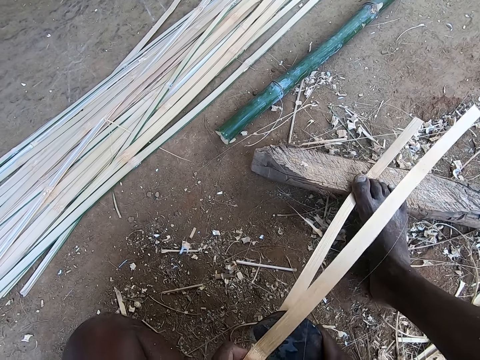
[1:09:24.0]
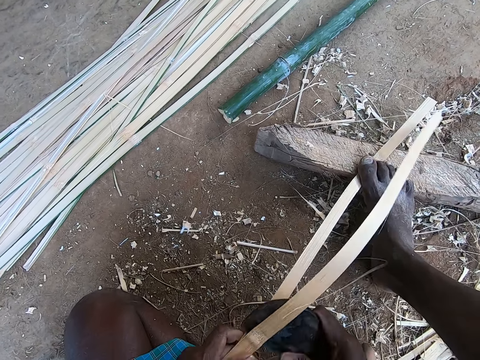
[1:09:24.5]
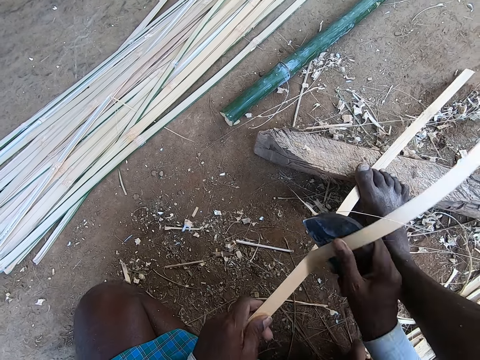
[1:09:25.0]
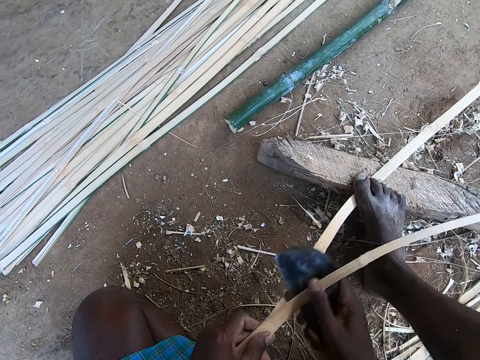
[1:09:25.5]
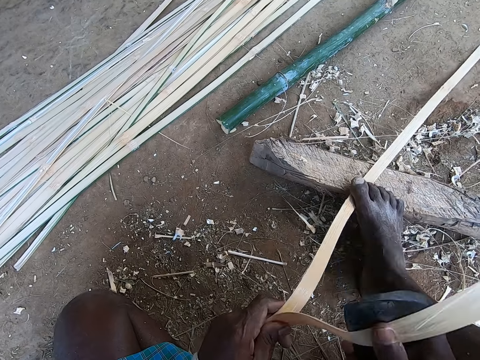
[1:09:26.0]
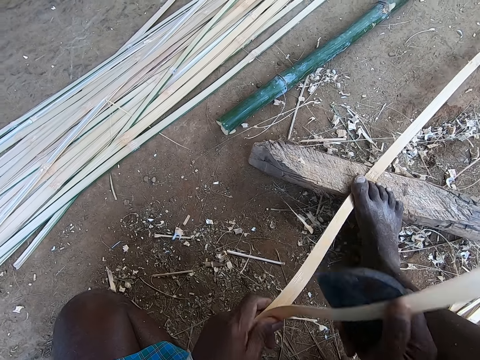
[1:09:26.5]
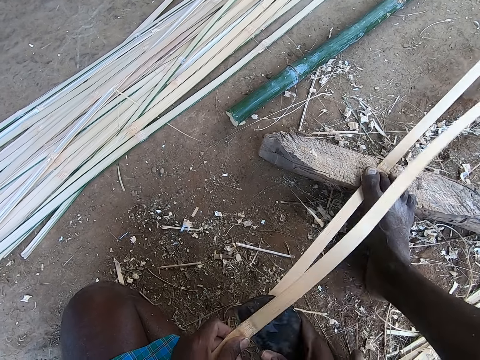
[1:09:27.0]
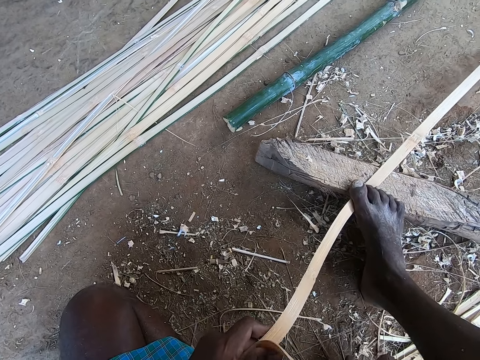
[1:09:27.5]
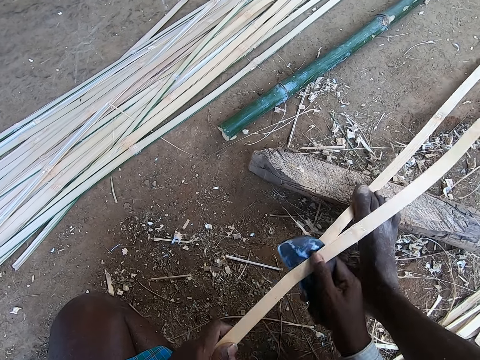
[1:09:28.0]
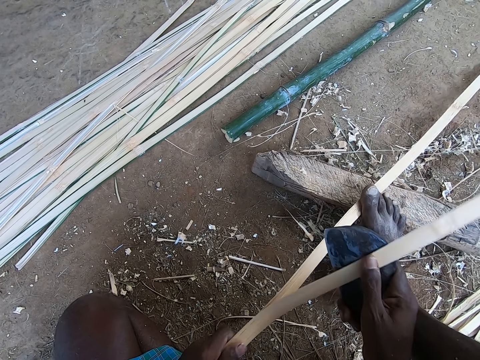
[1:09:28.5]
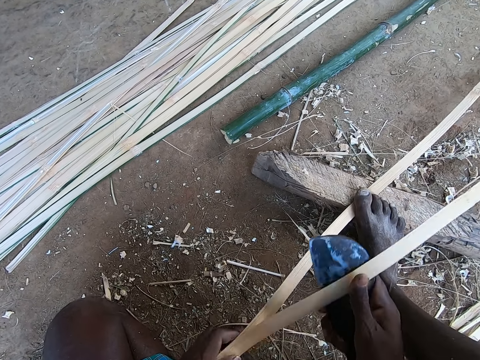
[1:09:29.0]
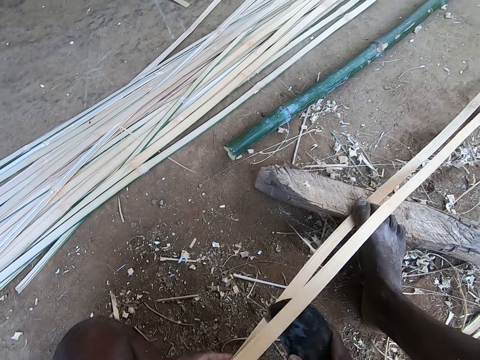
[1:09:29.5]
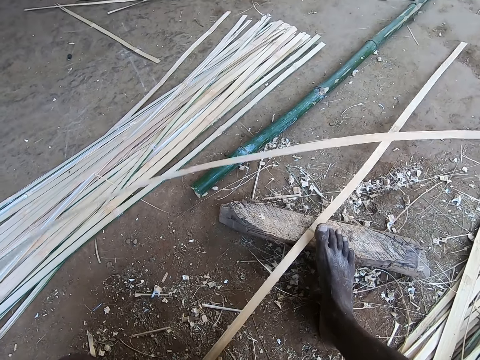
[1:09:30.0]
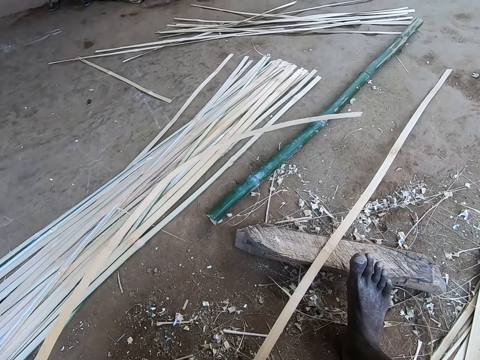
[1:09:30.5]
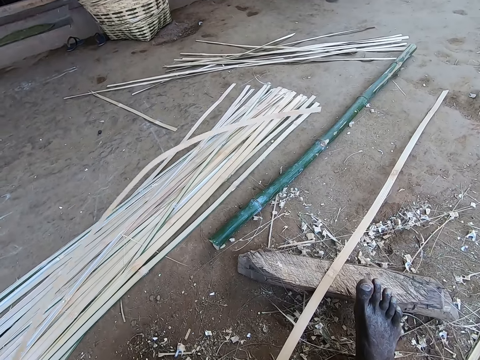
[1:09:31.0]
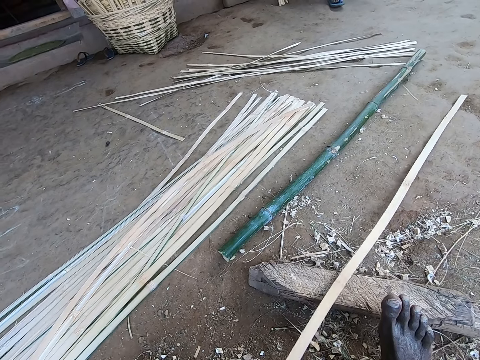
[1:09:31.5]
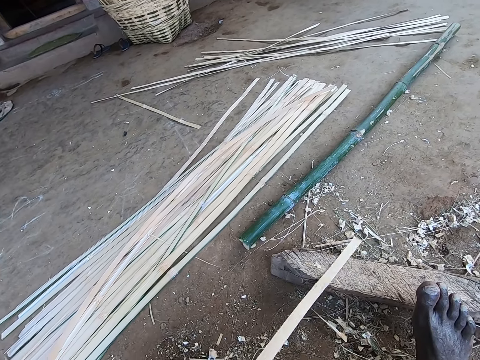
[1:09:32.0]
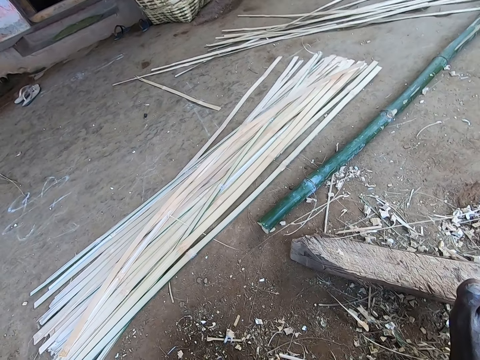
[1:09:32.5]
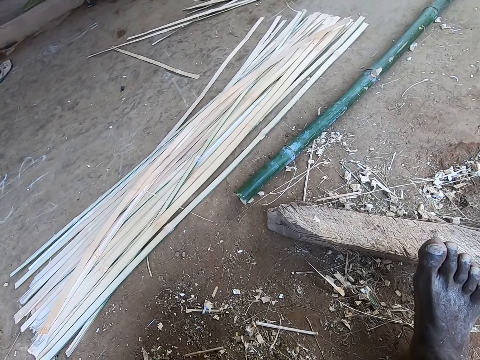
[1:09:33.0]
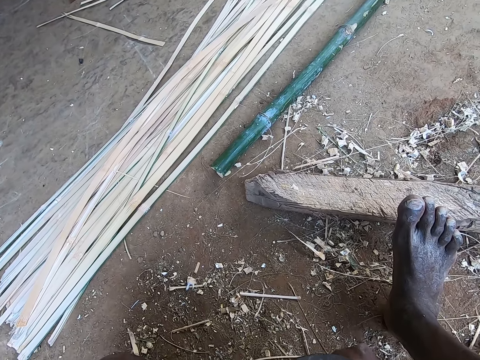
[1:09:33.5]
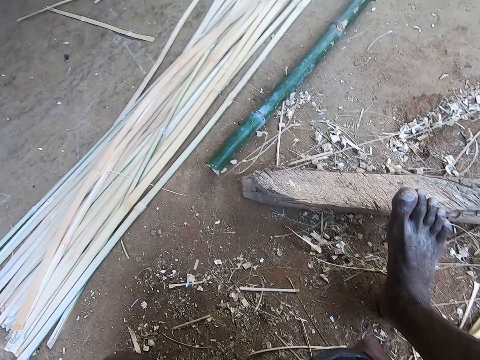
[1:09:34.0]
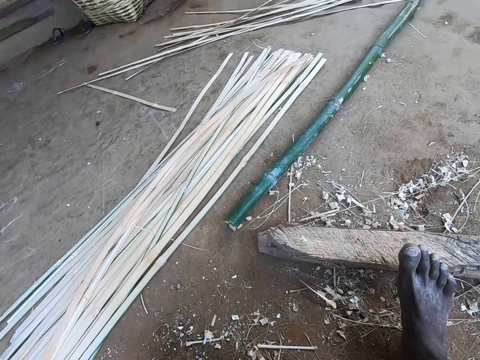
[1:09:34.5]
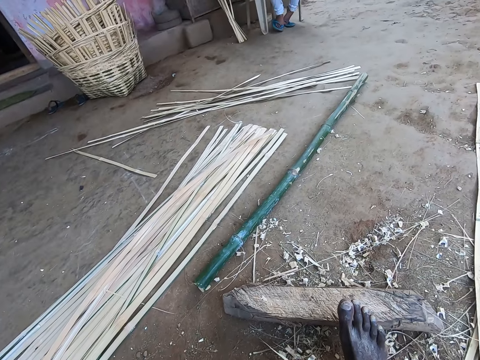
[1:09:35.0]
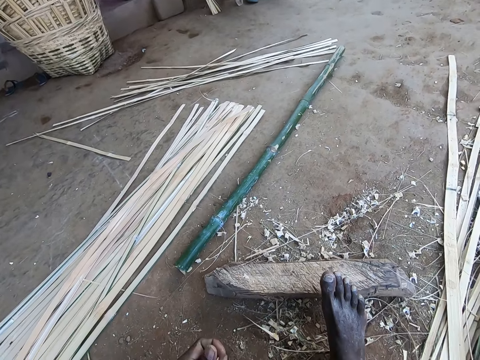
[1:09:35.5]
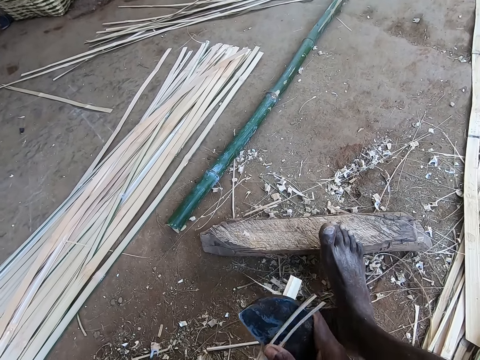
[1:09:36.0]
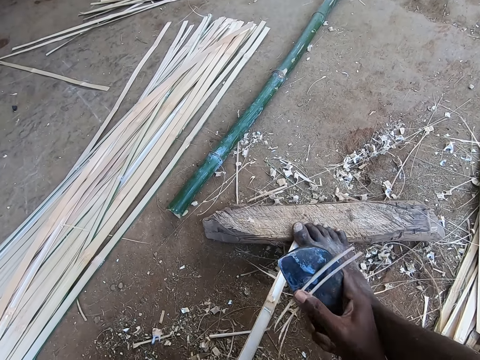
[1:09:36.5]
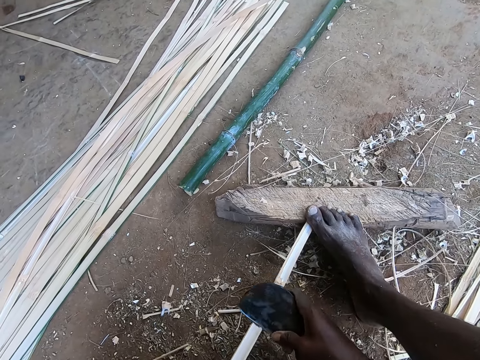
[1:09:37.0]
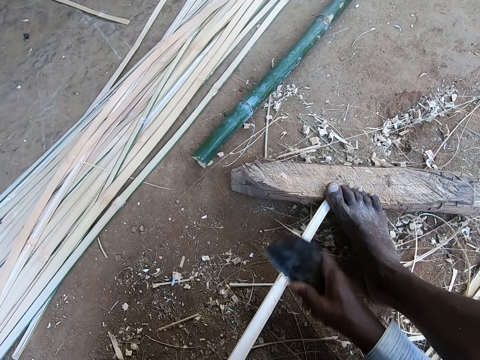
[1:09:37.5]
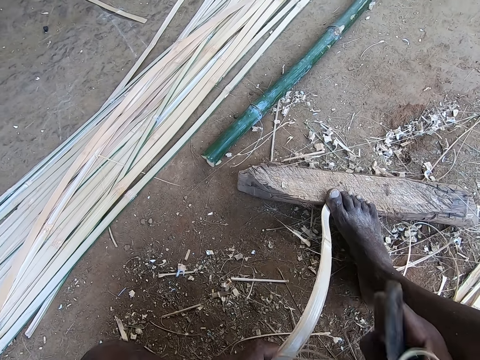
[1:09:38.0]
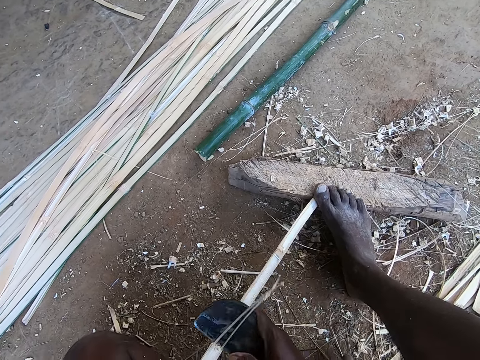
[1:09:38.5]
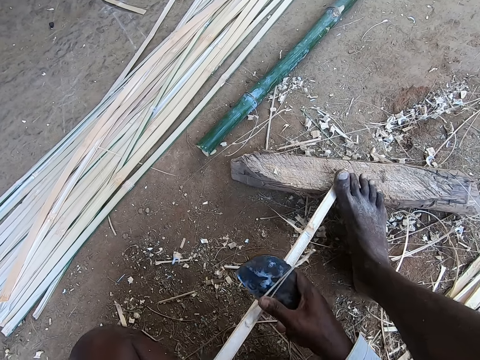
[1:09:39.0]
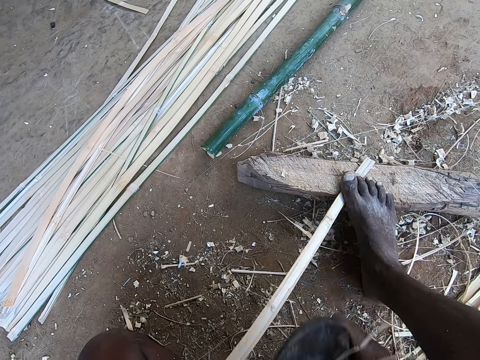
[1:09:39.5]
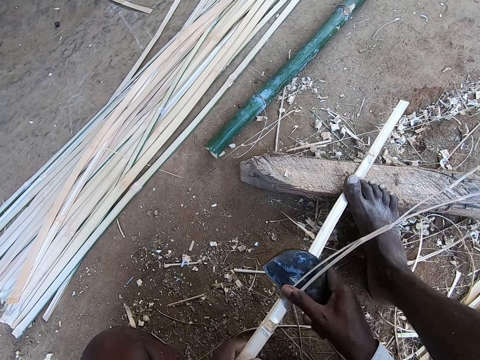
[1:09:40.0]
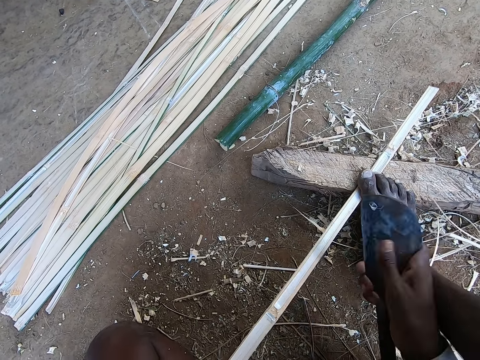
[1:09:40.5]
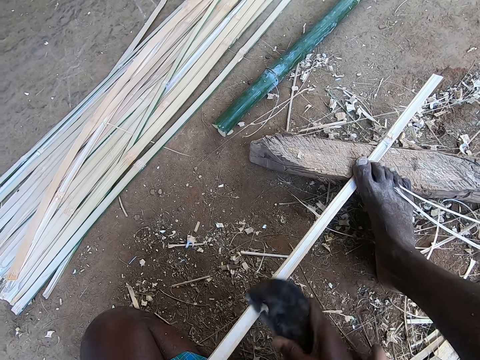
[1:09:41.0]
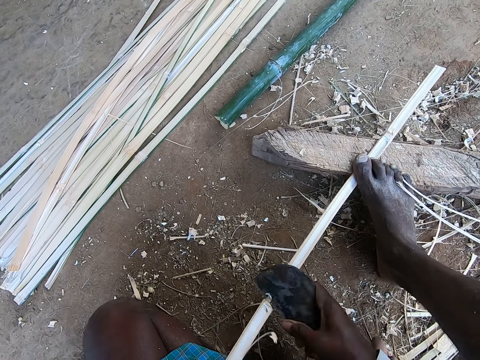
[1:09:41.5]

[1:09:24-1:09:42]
The camera wearer moves the bamboo cane on the floor with his left hand. He drops the bamboo cane on the bamboo canes on the floor with his left hand. He moves the bamboo cane on the floor with his left hand. He strips the bamboo cane with the knife in his right hand. He holds the bamboo cane against the log of wood with his right leg. He chops the bamboo stick with an axe.

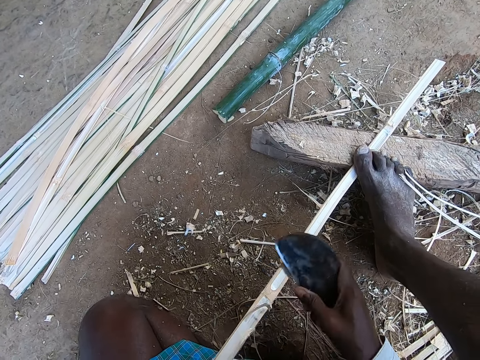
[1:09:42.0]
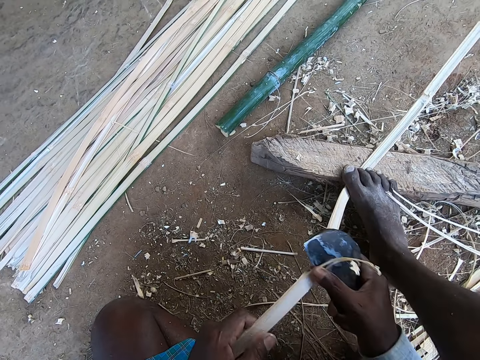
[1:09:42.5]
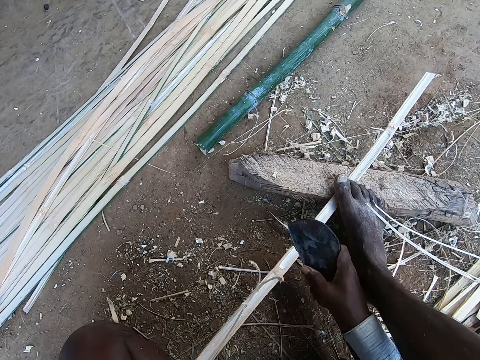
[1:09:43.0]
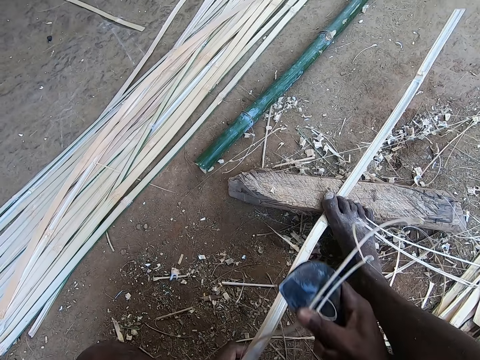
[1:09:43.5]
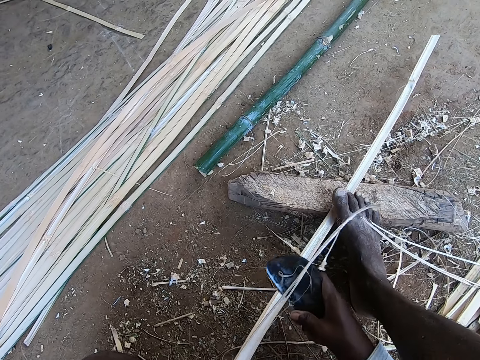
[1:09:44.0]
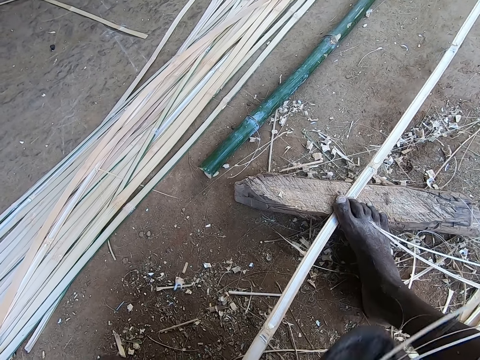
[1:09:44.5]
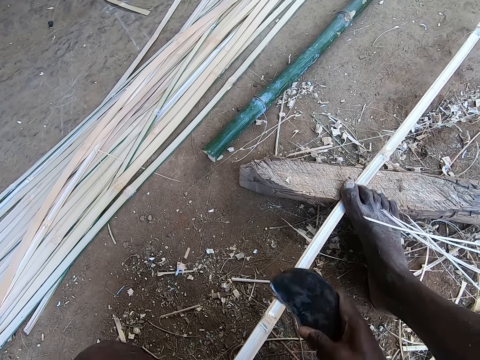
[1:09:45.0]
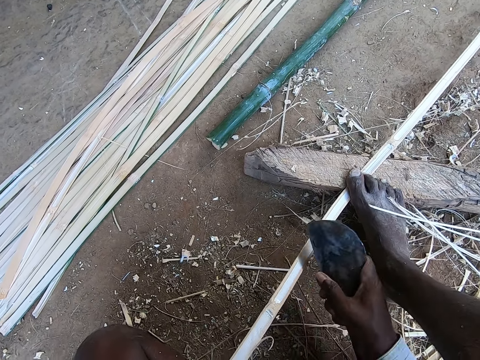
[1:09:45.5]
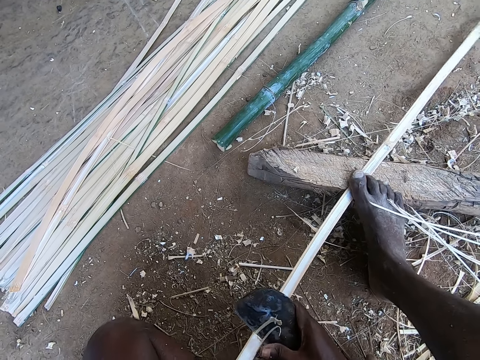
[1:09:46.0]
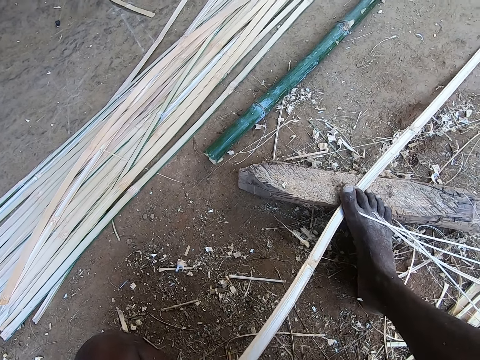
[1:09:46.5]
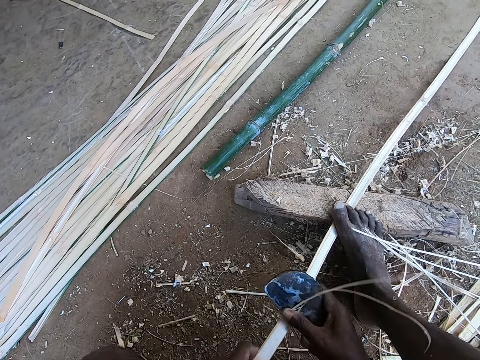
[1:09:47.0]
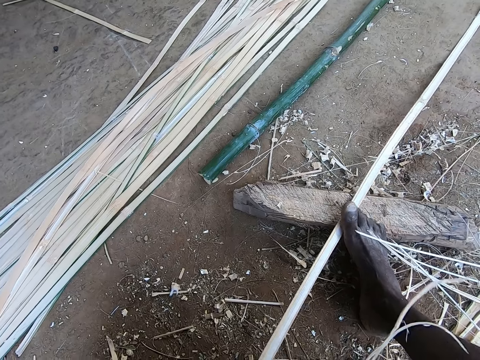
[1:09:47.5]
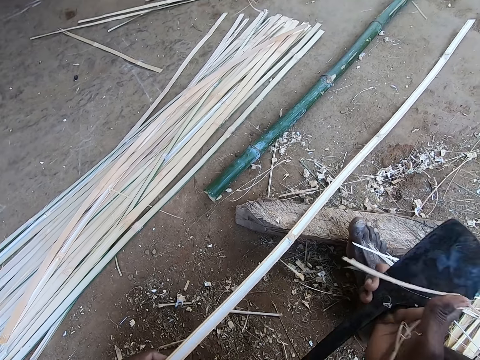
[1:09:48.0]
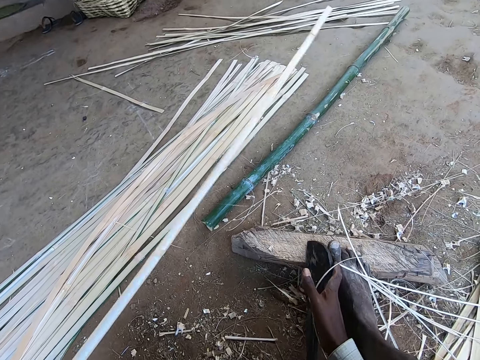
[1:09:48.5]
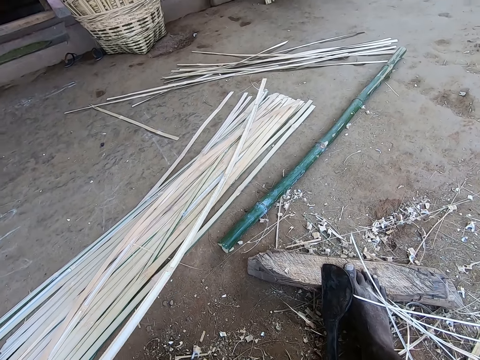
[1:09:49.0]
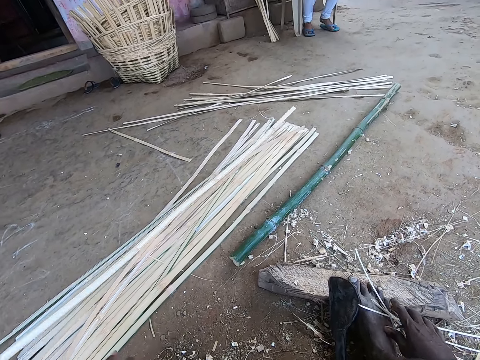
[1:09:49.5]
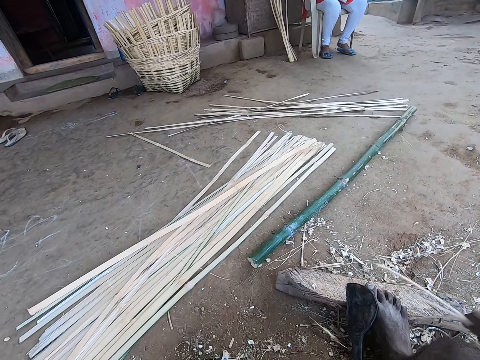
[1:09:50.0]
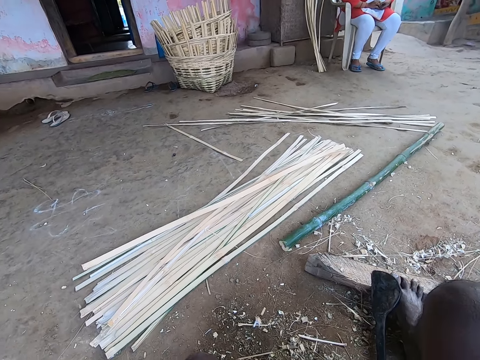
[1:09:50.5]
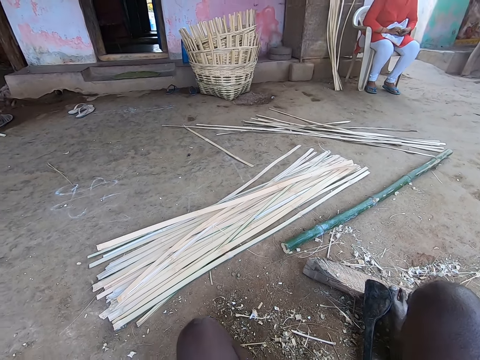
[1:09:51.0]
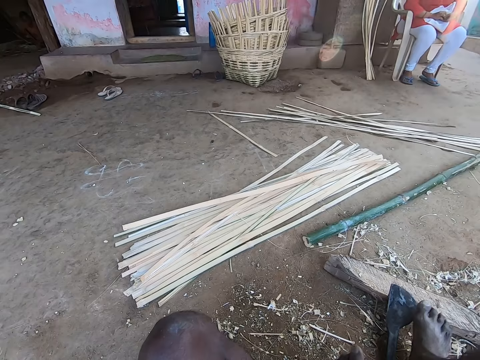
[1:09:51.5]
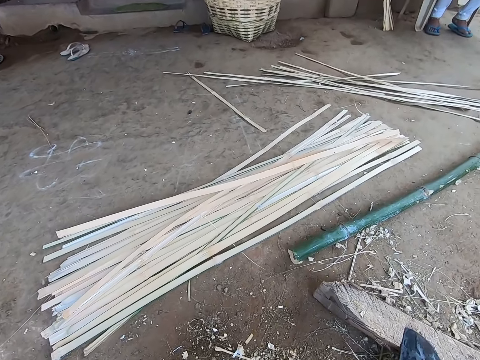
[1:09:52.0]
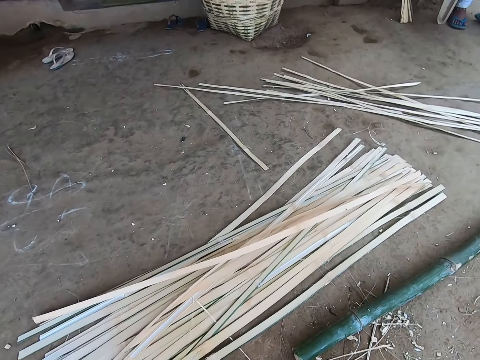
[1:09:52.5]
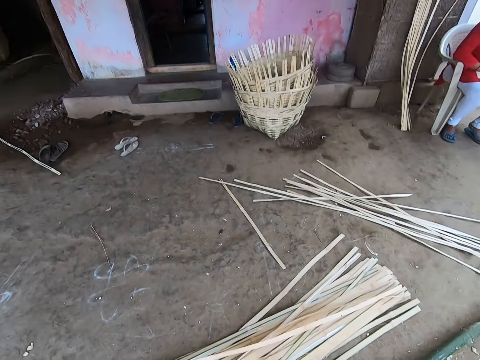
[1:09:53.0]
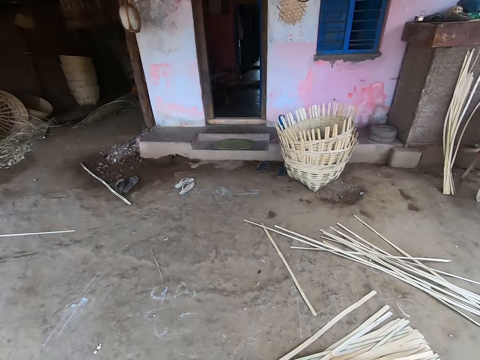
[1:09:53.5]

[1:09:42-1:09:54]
The camera wearer moves the bamboo cane on the floor with his left hand. He drops the knife on the log of wood with his right hand. He drops the bamboo cane on the bamboo canes on the floor with his left hand. He picks up the bamboo strip from the floor with his right hand. He stands from the floor.
